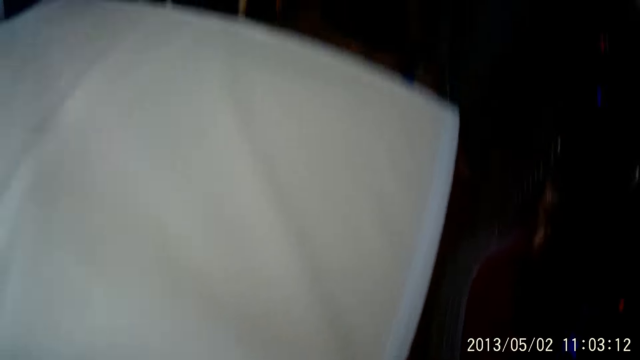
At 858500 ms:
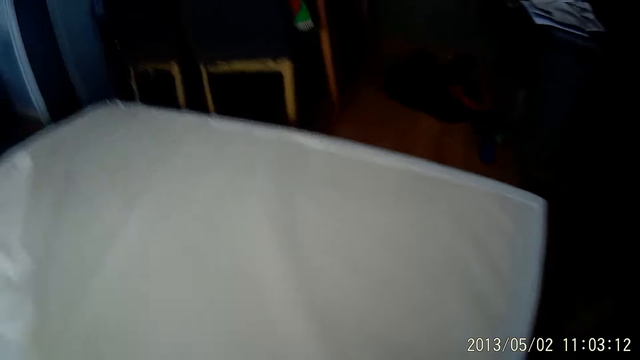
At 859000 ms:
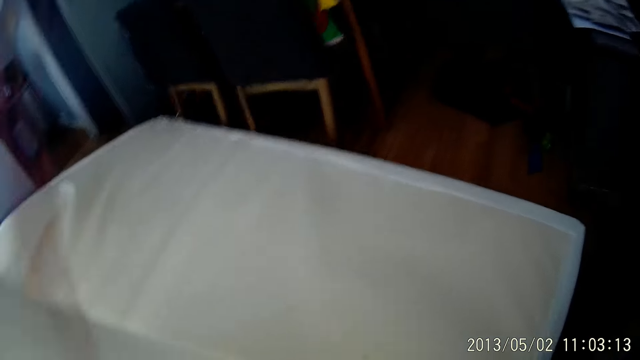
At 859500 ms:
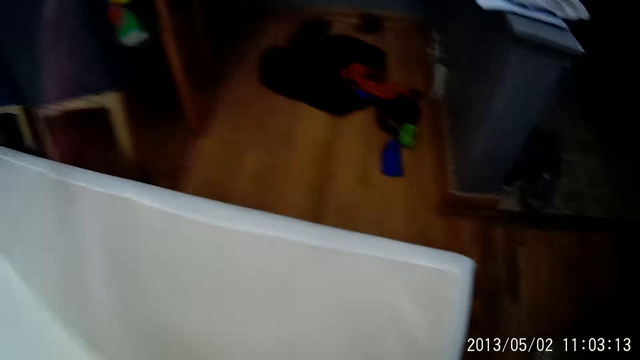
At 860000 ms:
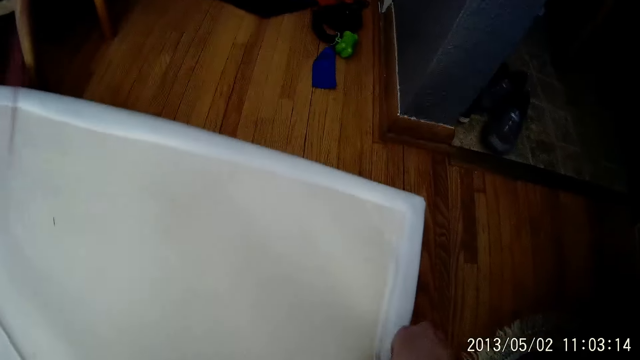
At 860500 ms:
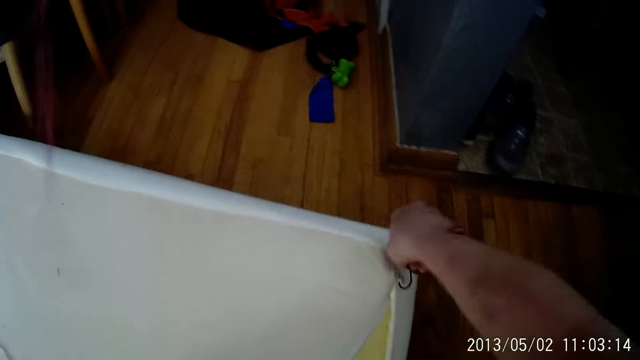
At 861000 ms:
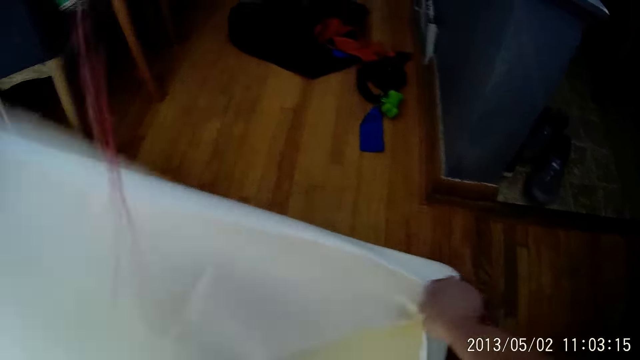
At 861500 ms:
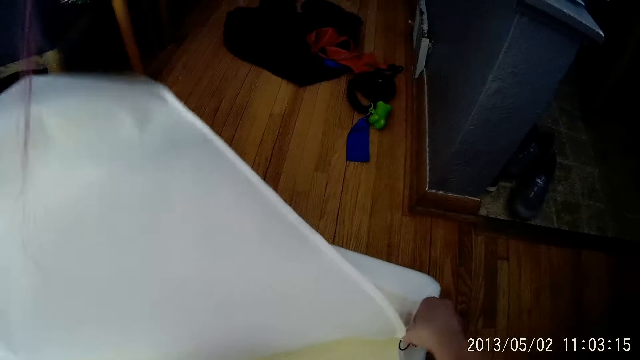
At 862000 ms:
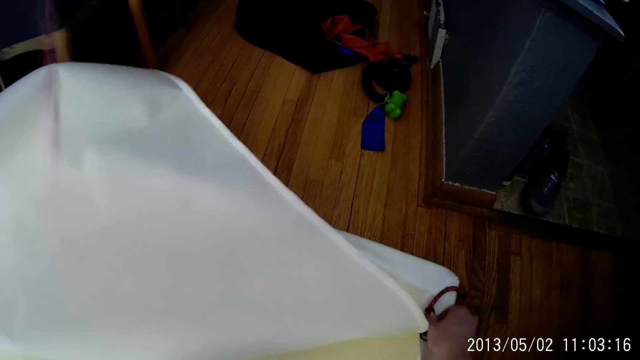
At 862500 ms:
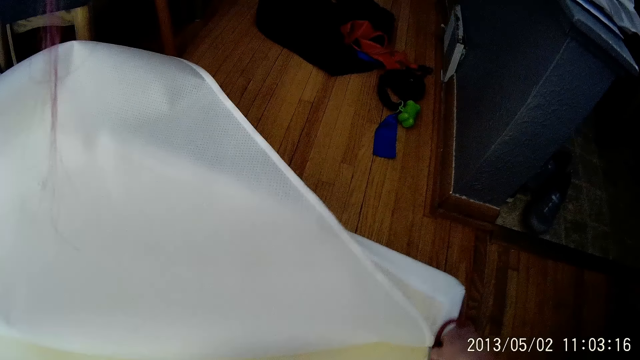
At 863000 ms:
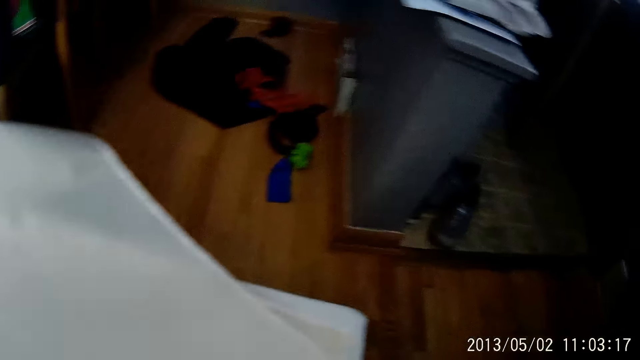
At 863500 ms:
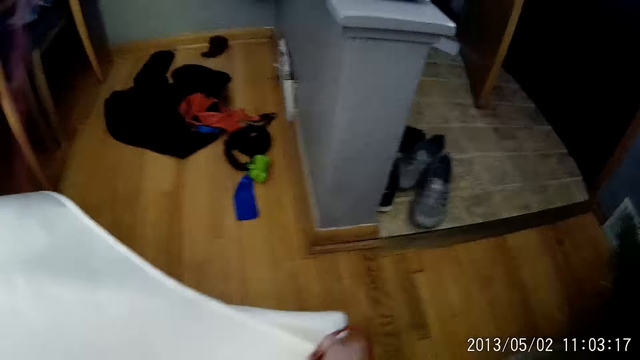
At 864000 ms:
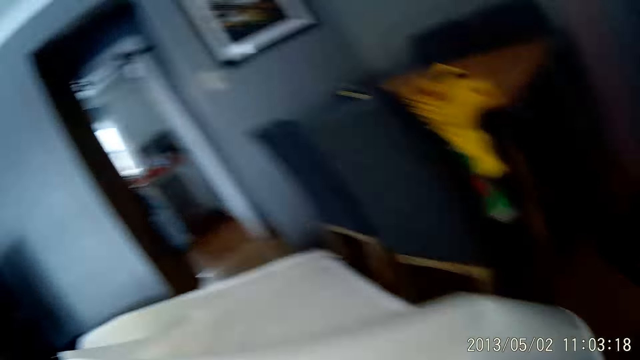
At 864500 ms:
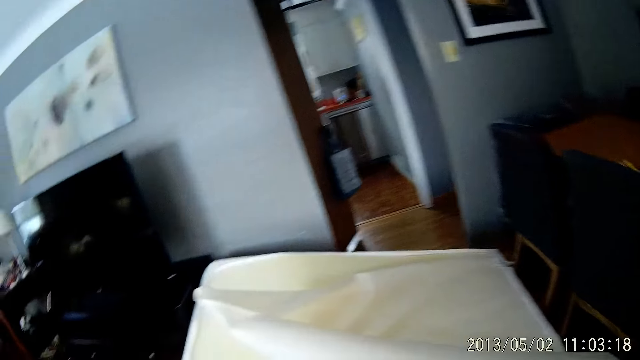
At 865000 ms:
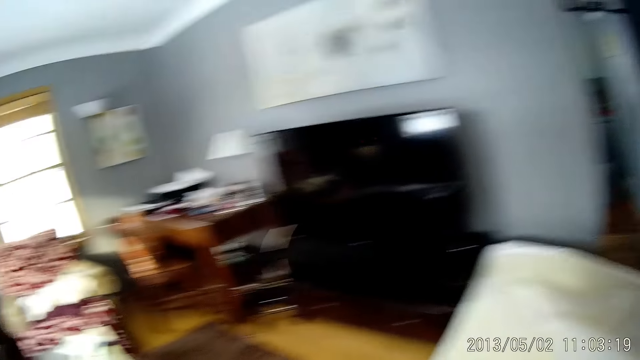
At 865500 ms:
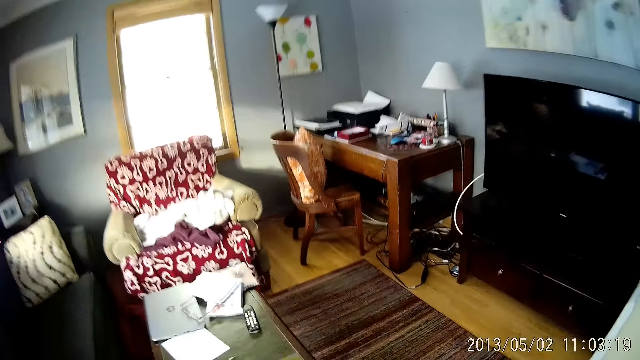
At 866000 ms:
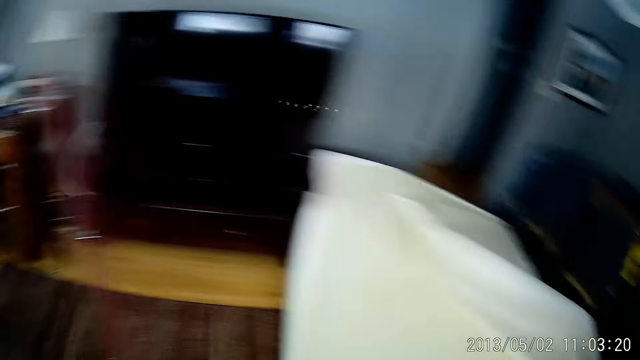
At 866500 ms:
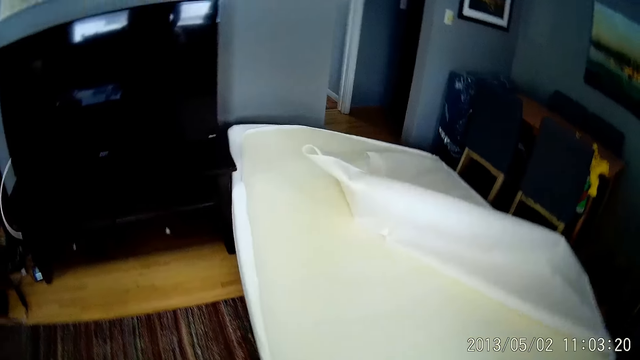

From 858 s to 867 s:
The camera wearer flips the mattress cover. They carry the mattress cover up. They adjust the zip. They walk in the house.

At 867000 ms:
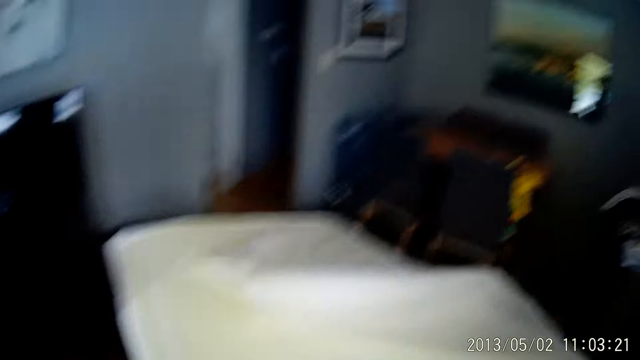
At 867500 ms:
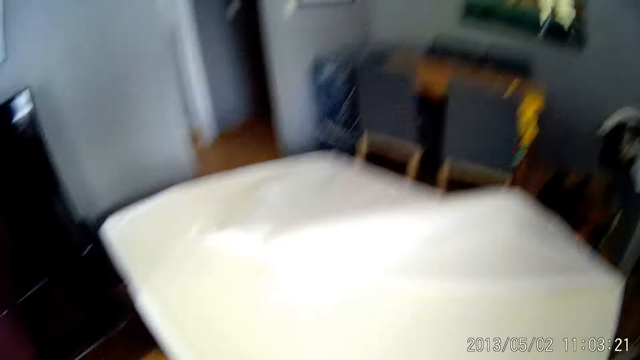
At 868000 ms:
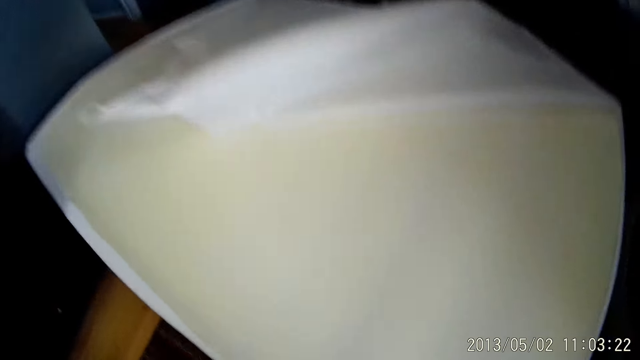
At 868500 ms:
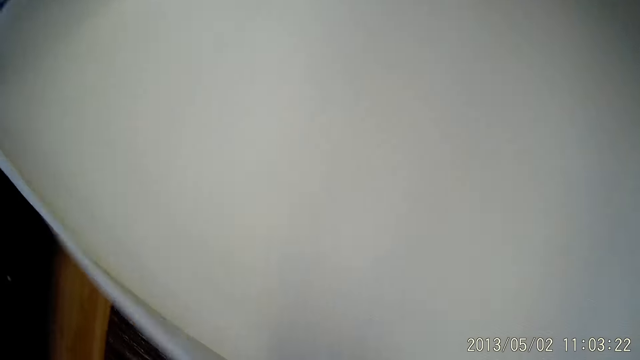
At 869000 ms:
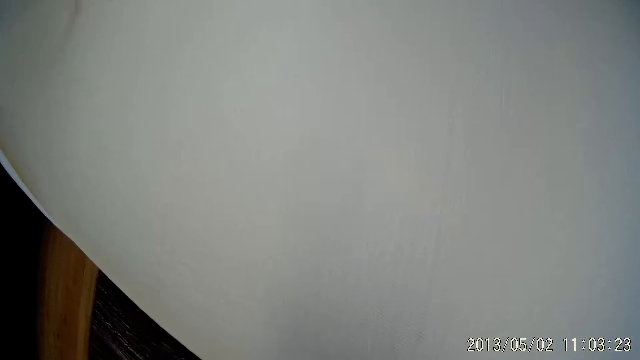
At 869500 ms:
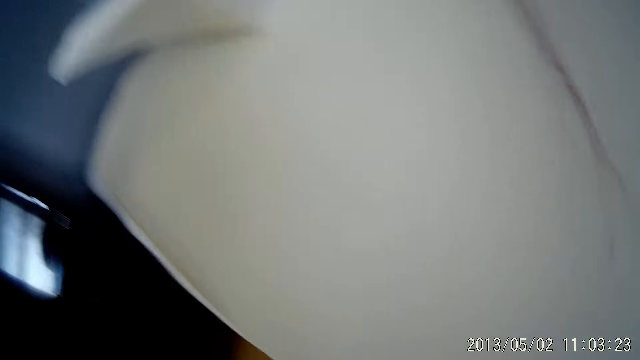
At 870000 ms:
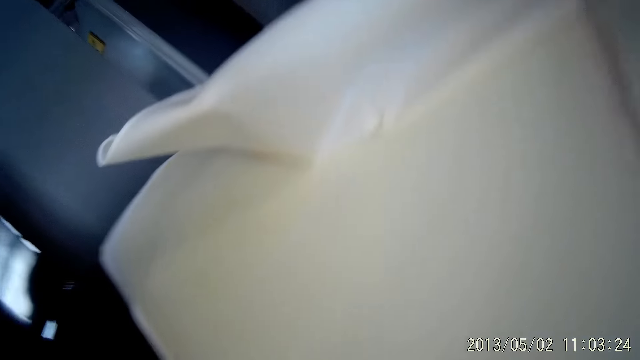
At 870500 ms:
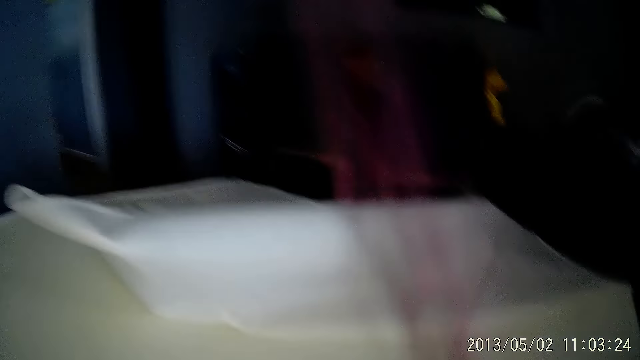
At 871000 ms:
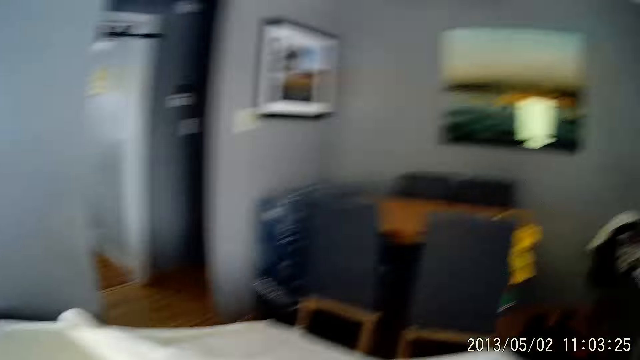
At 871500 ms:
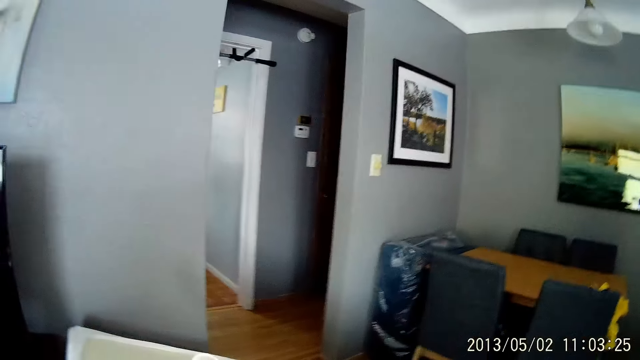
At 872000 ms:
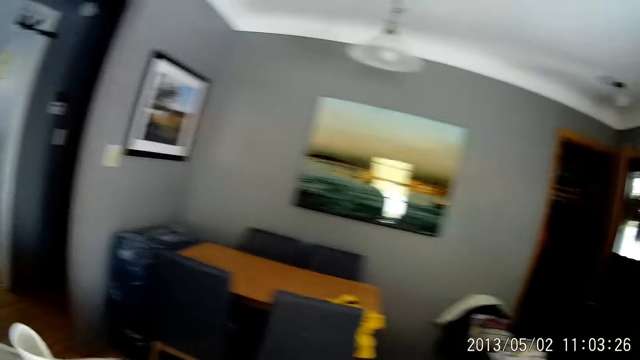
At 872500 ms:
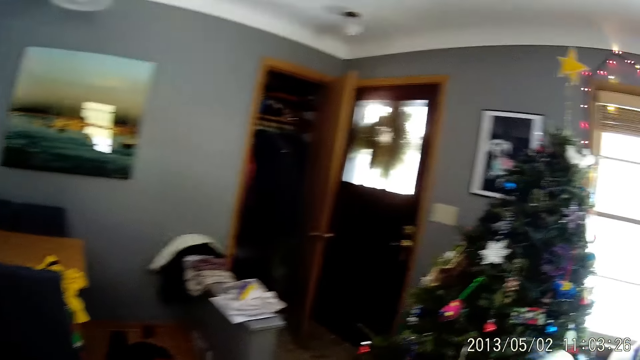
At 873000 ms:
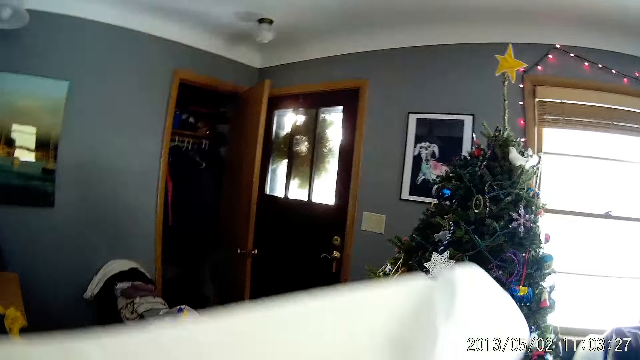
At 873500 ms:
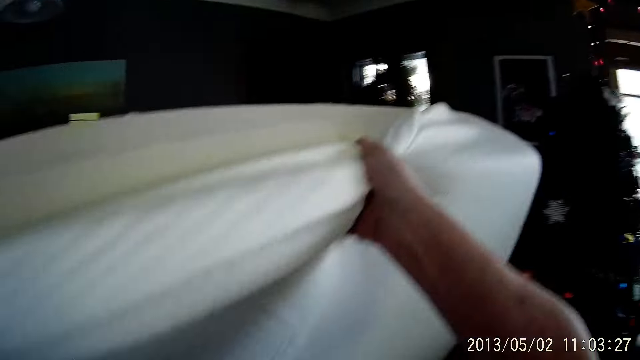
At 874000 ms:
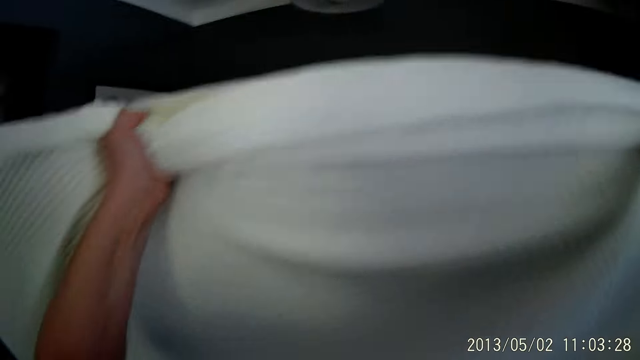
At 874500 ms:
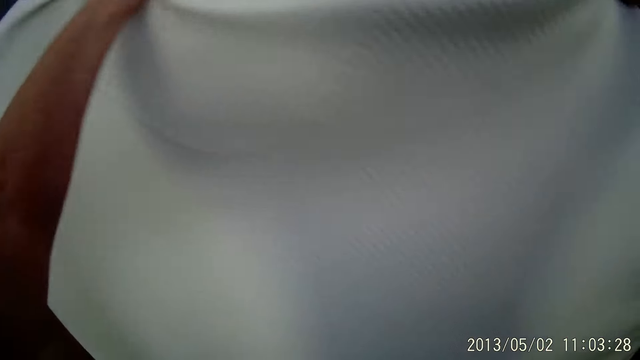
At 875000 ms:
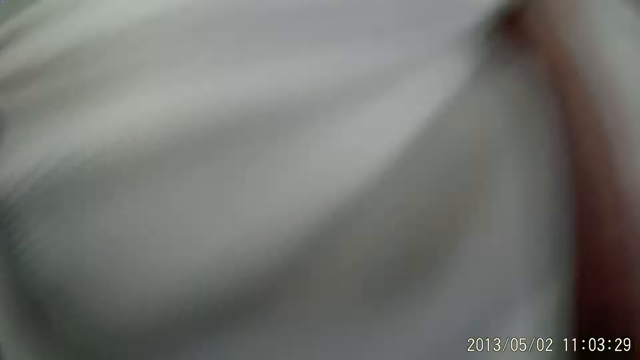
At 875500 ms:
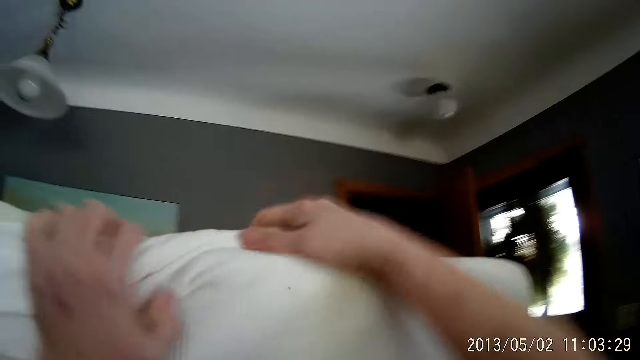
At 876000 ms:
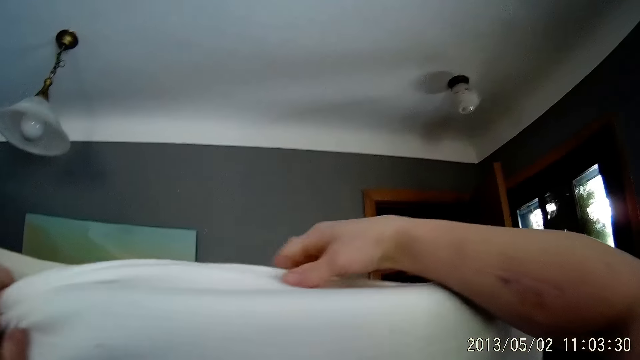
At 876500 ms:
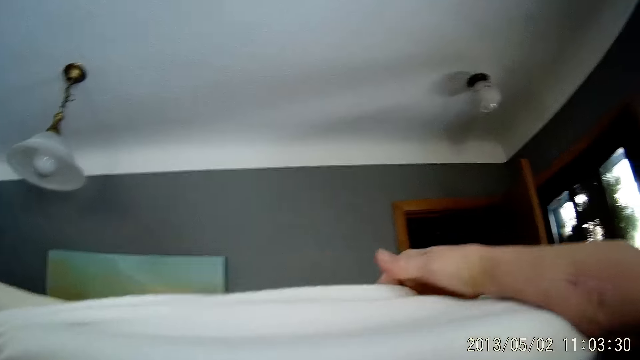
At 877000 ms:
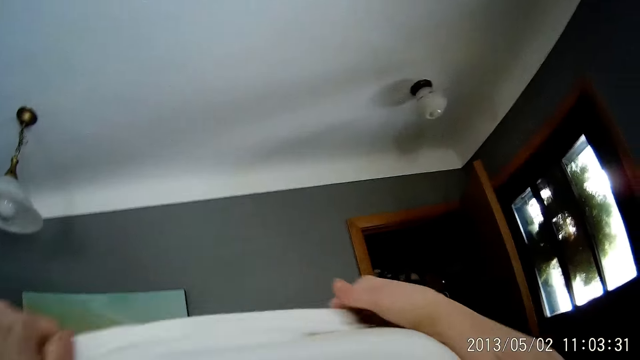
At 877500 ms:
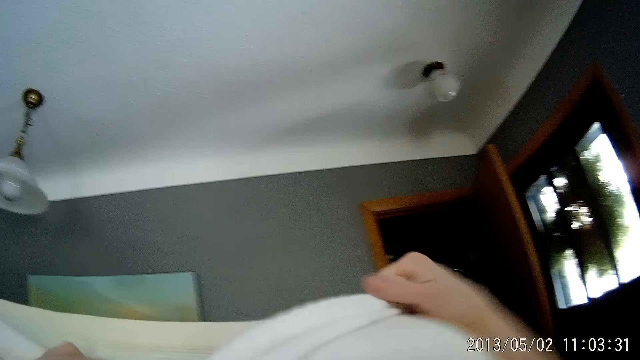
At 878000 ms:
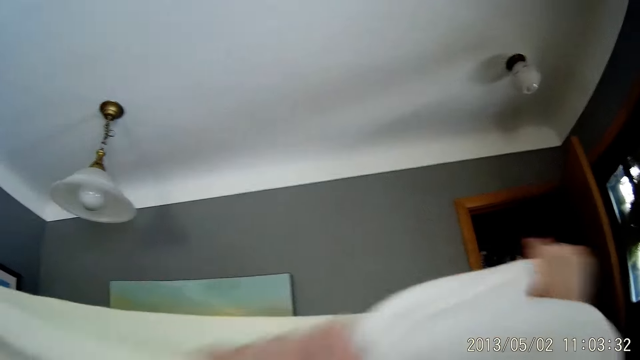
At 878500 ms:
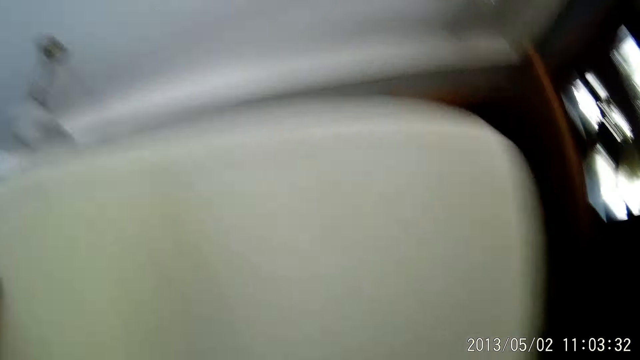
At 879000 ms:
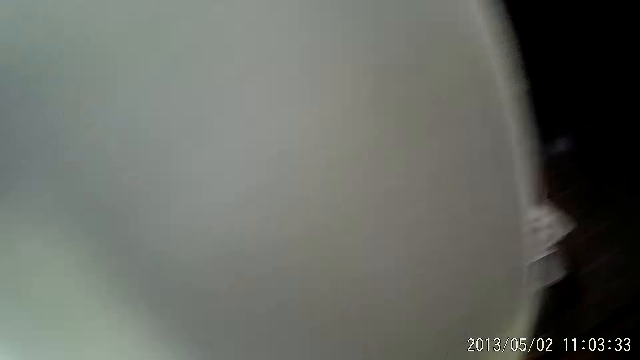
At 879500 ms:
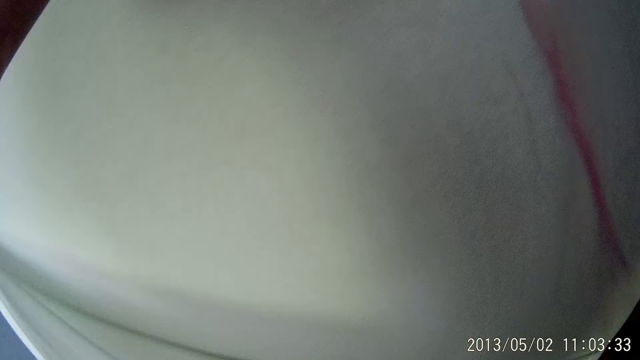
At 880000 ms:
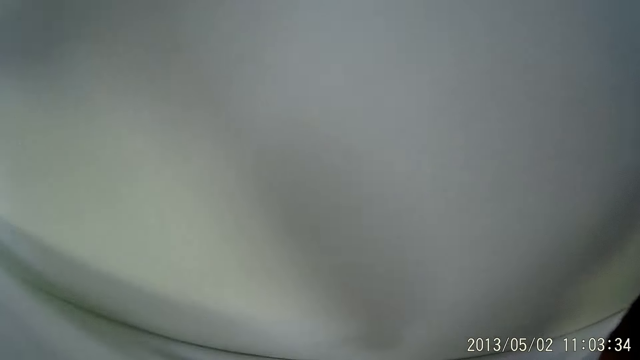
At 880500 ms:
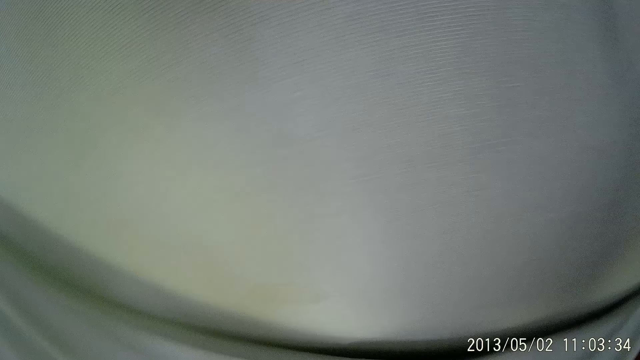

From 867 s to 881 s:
The camera wearer removes the mattress cover. They lift the mattress. They hold the mattress cover with the left hand. They remove the mattress cover with both hands.
